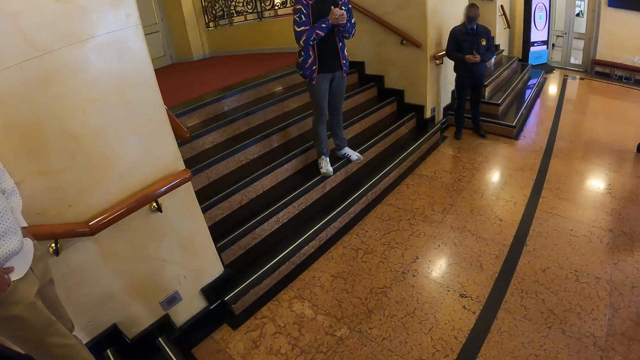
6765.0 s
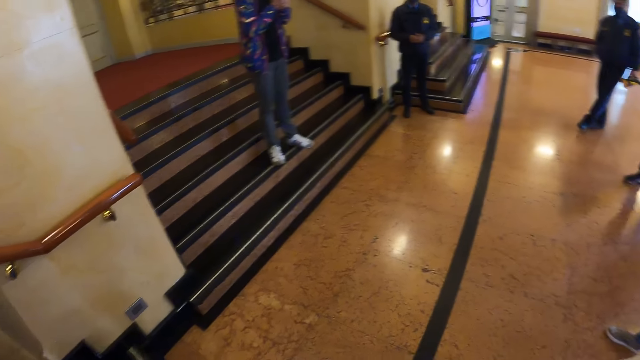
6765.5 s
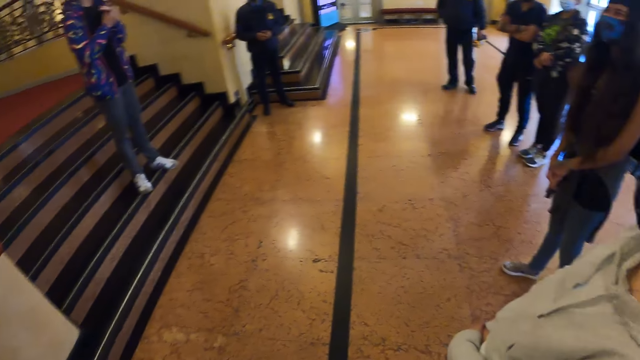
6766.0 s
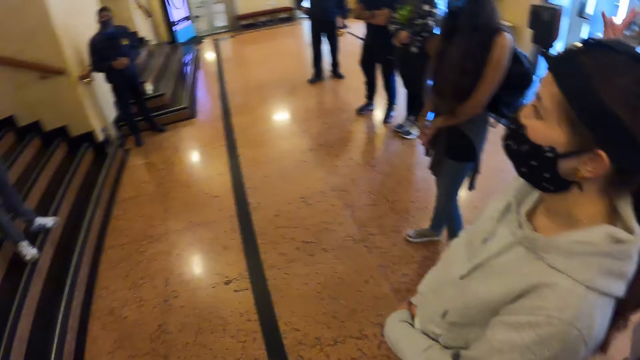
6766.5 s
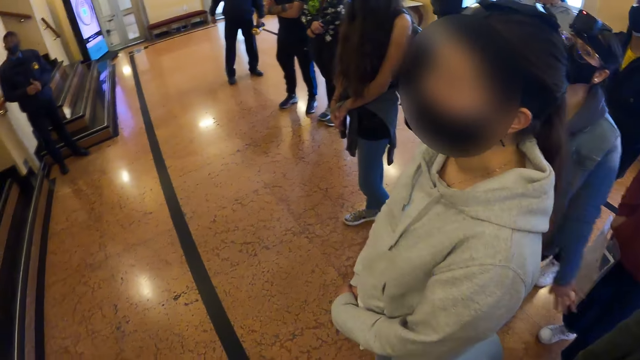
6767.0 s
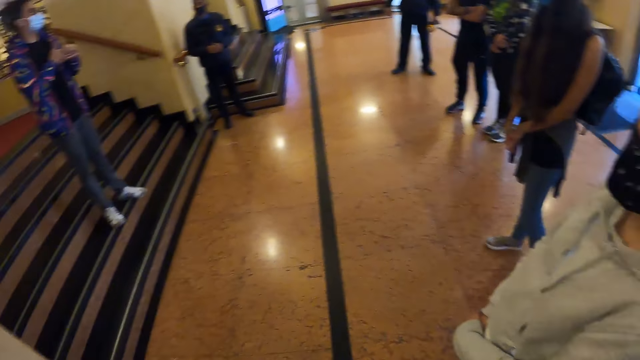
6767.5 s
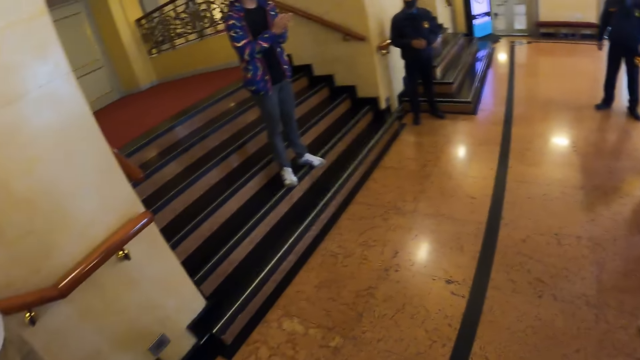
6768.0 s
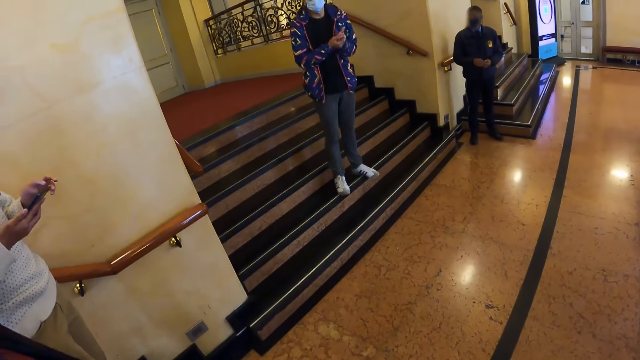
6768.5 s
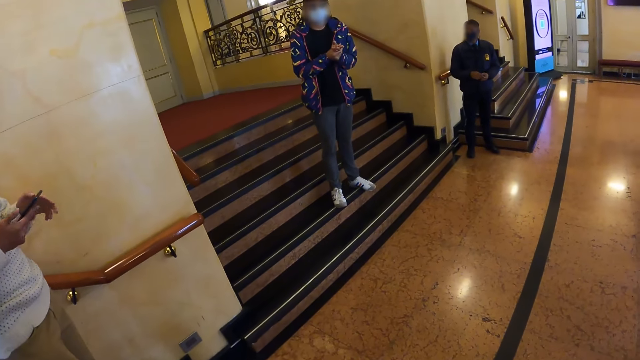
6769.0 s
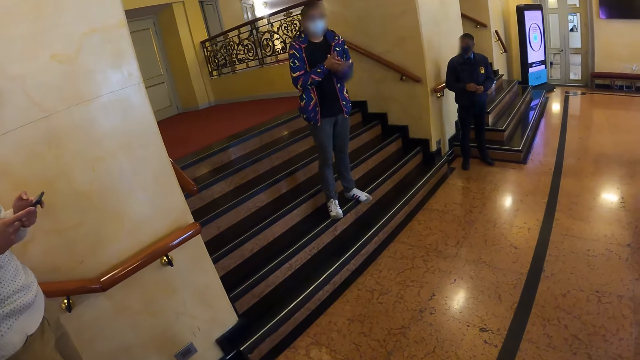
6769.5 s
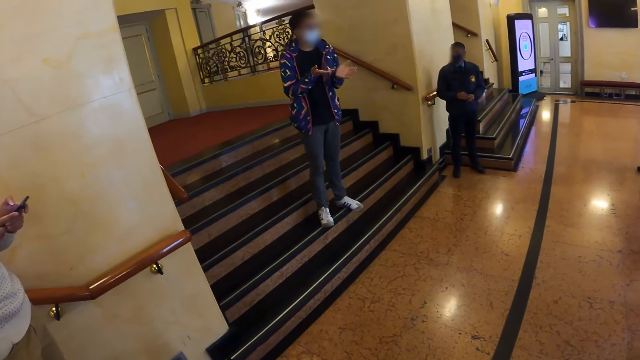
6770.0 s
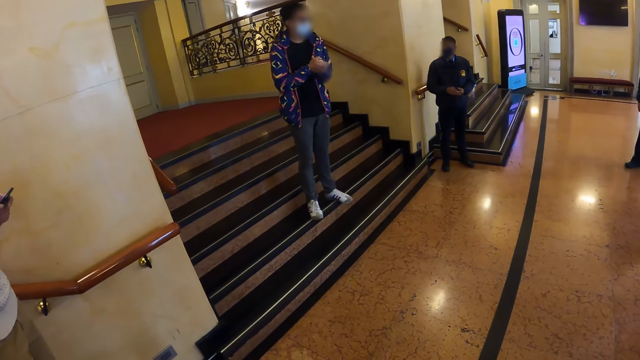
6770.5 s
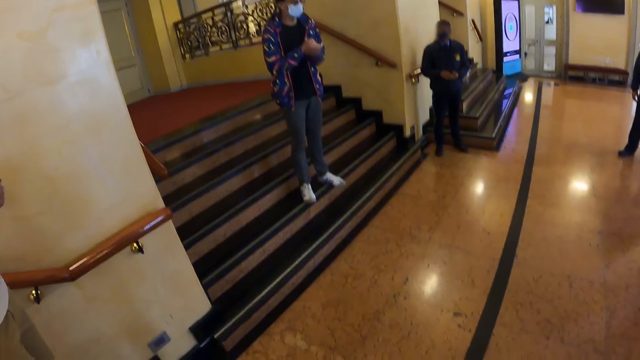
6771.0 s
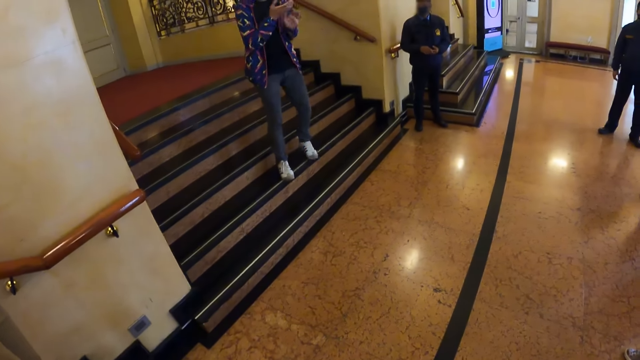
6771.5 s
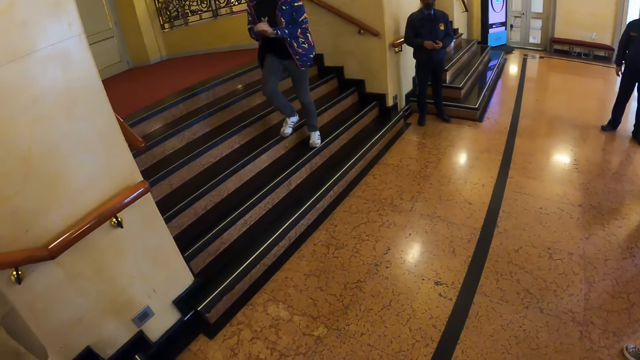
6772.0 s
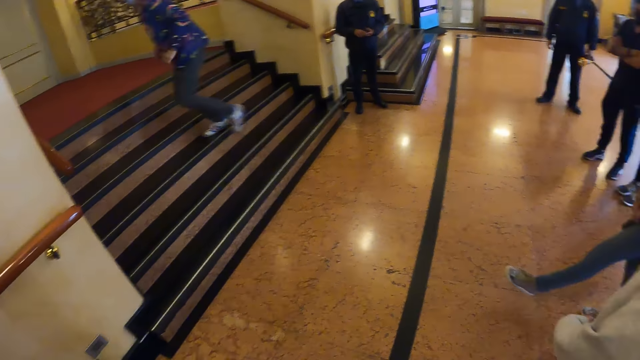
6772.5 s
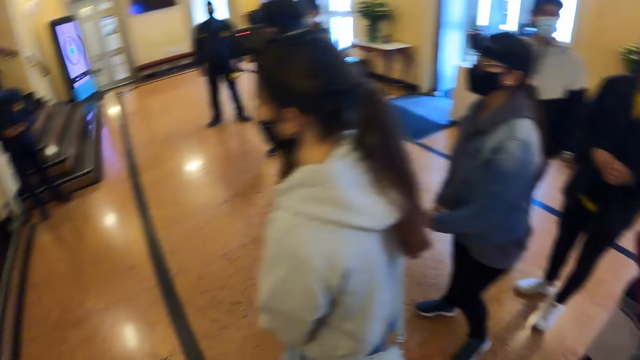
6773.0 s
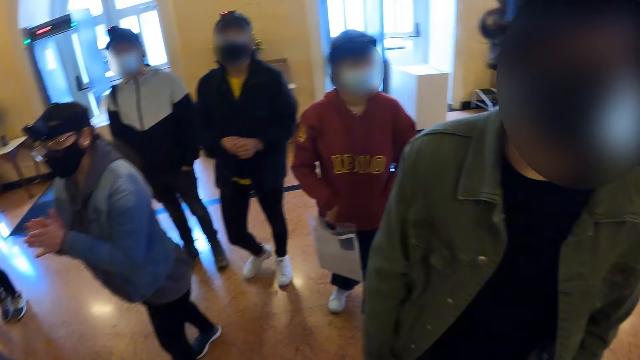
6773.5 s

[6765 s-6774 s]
The camera wearer looks around. They look at the man.

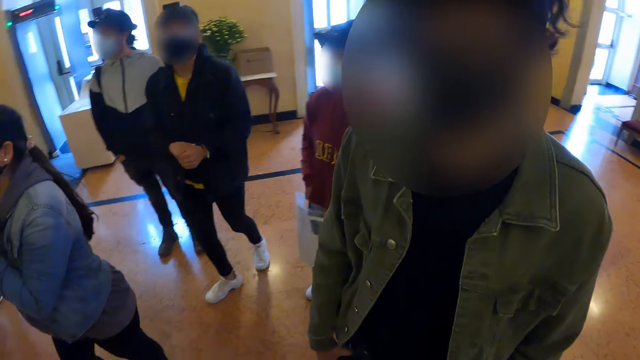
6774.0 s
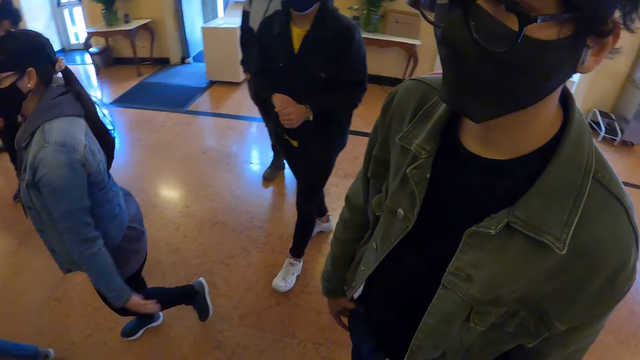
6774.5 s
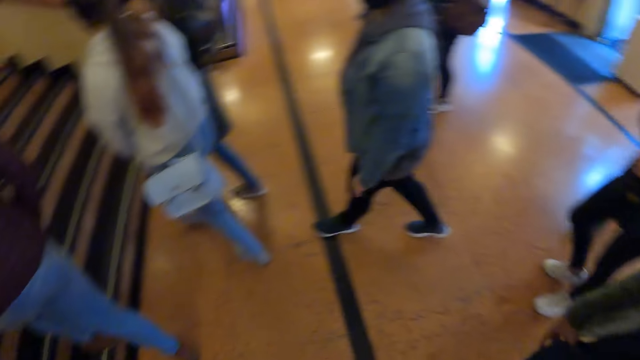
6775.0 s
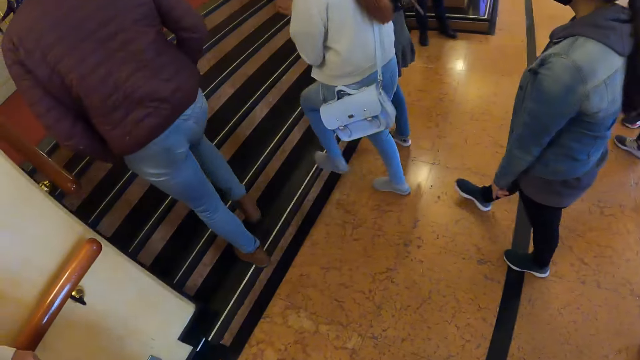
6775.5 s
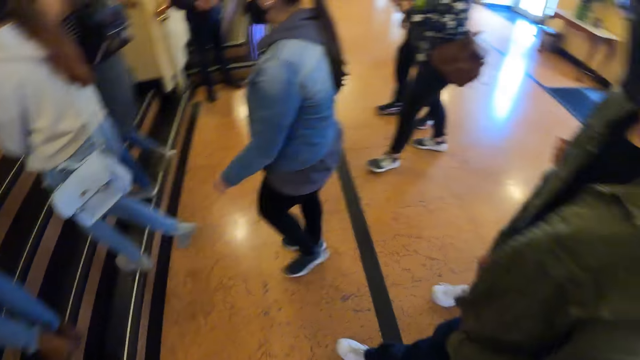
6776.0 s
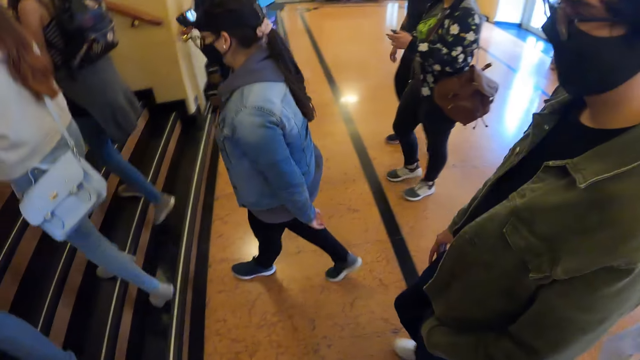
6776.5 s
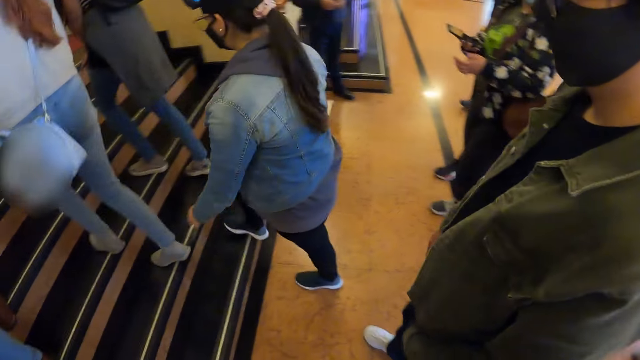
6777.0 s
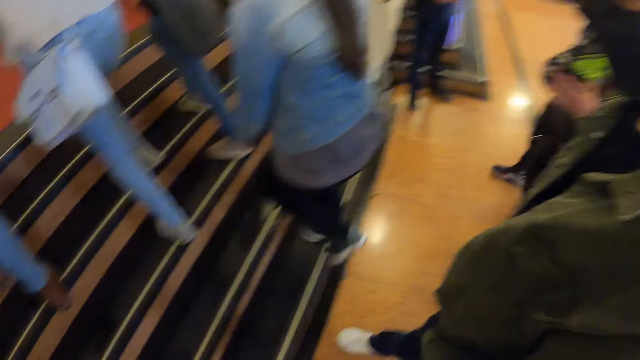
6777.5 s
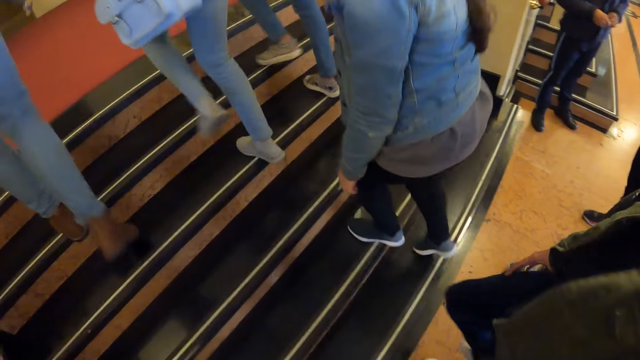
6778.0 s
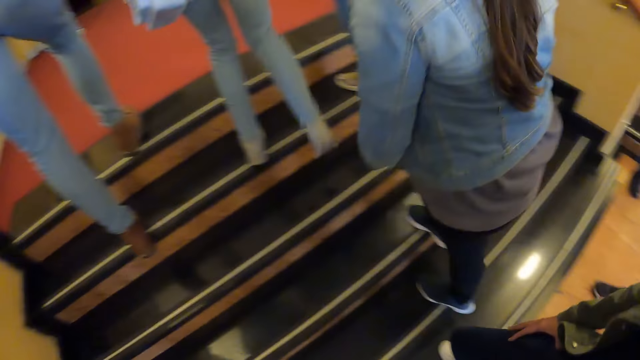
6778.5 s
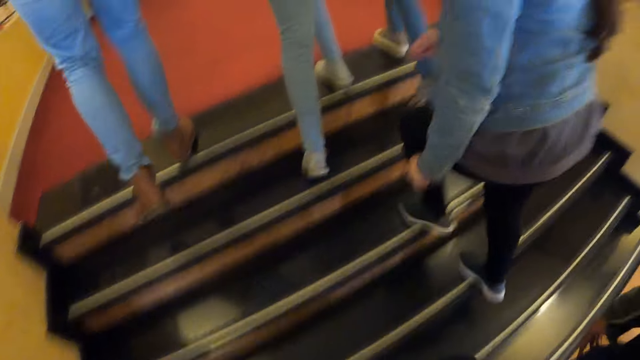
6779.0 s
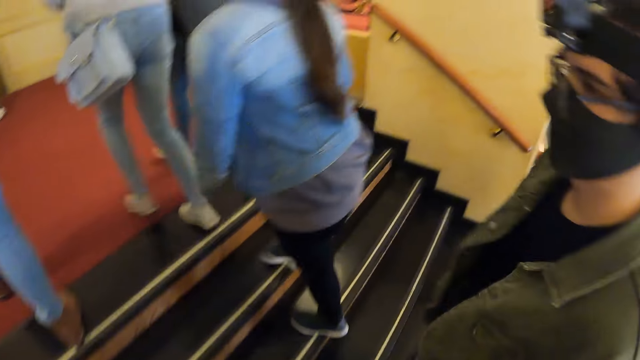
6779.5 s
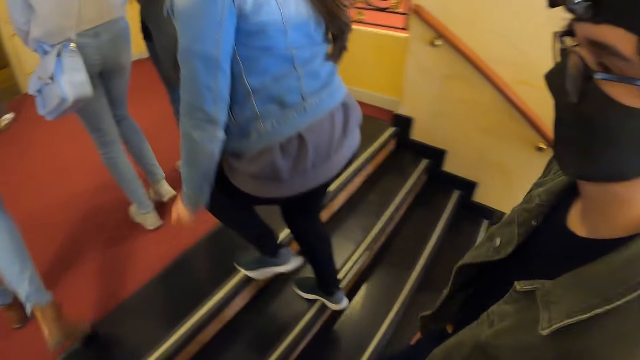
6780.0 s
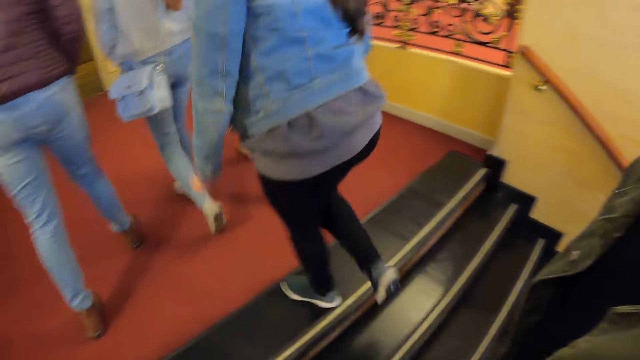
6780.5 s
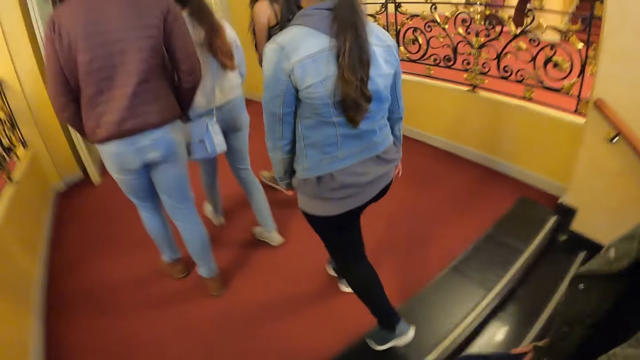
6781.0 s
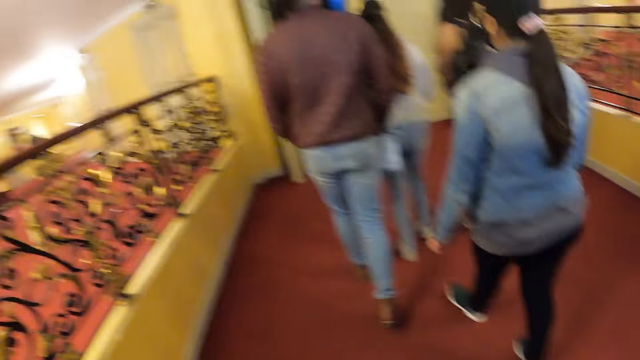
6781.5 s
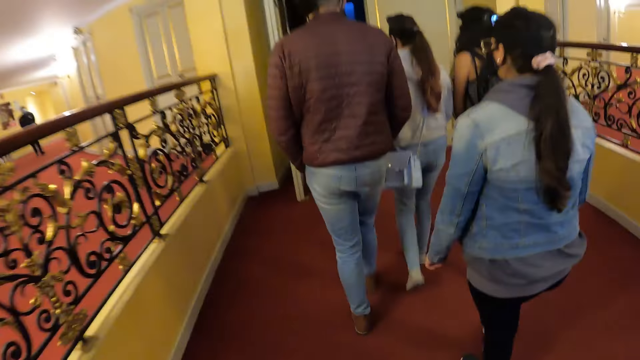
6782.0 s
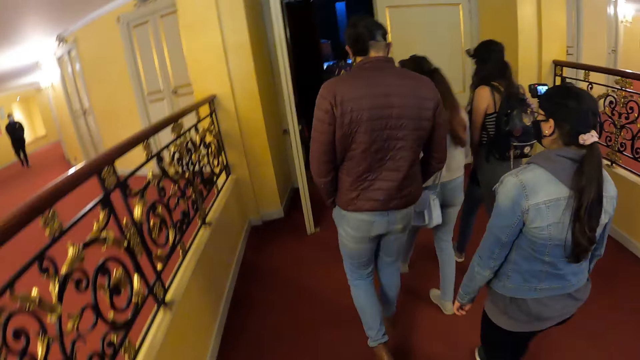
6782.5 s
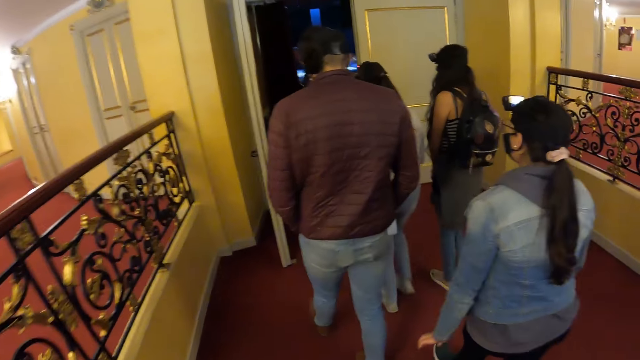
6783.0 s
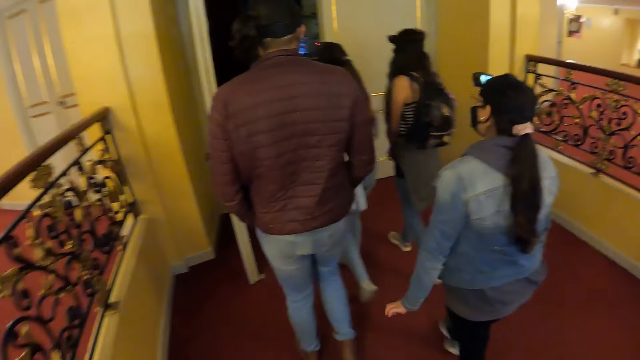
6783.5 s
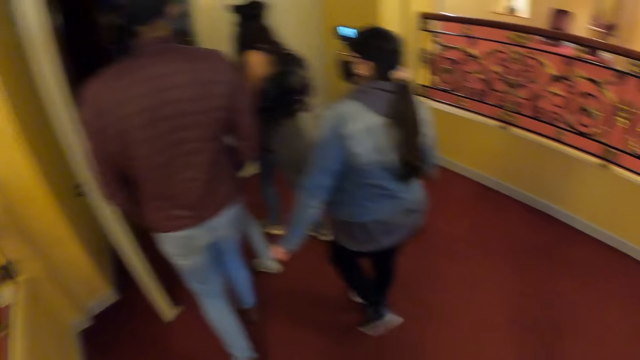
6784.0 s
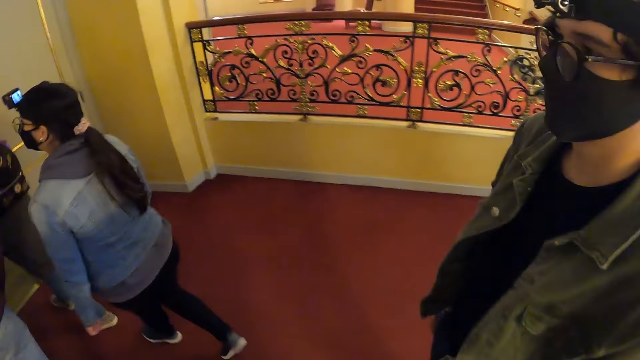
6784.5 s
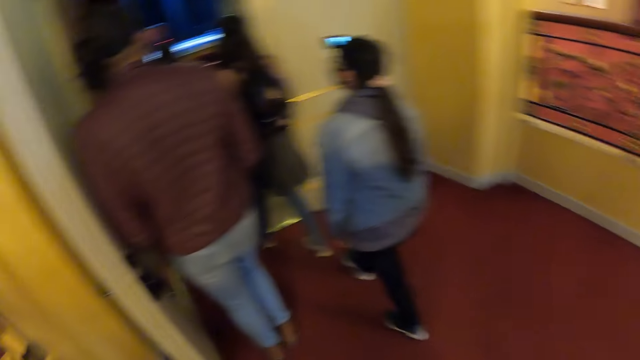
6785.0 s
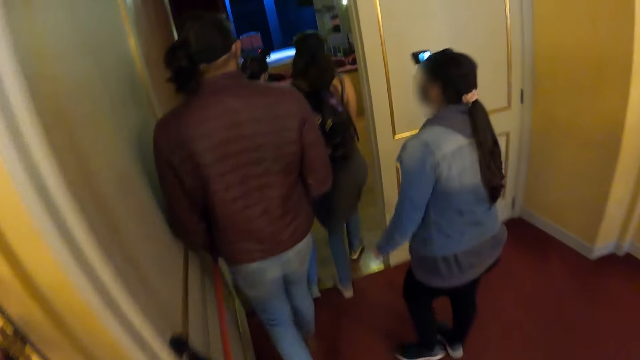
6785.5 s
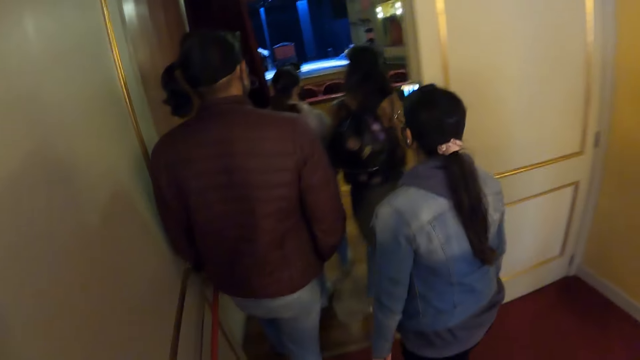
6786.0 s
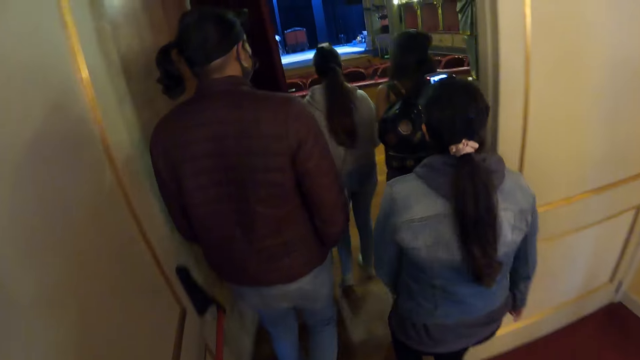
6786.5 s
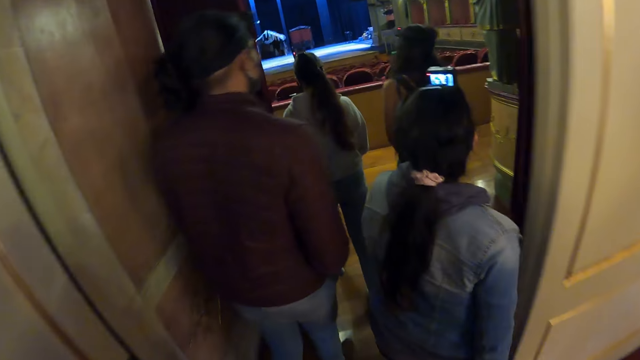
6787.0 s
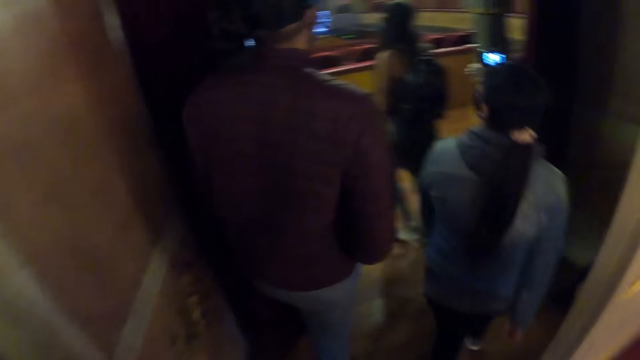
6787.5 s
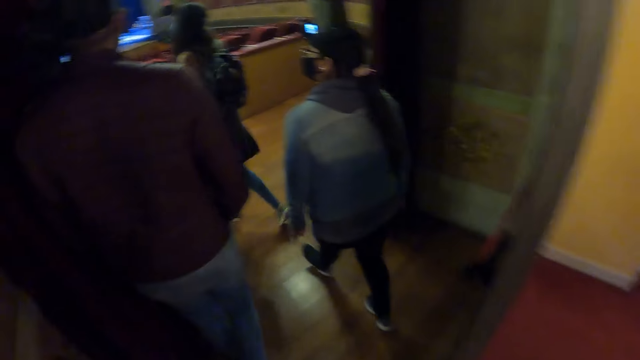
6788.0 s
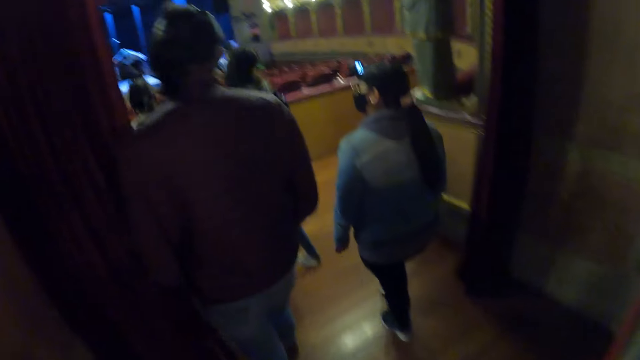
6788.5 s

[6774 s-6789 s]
The camera wearer looks around. They walk on the floor. They look around. They climb the stairs. They look around the corridor. They walk on the corridor.
